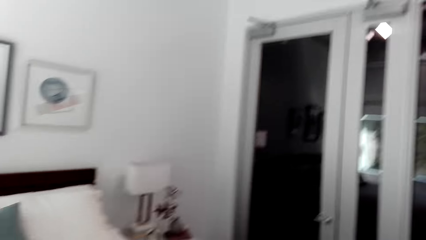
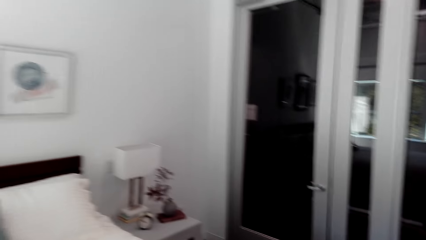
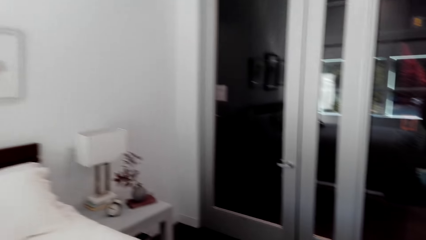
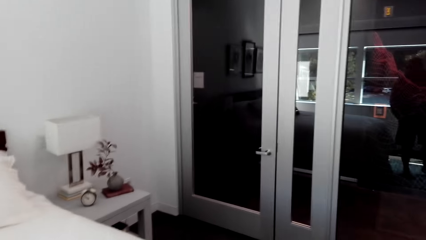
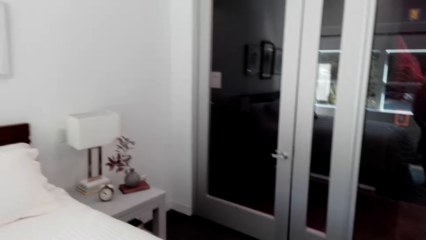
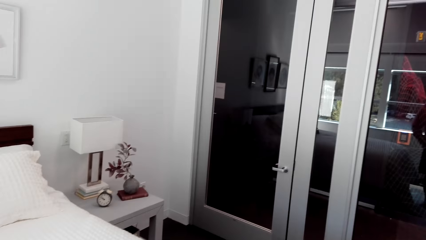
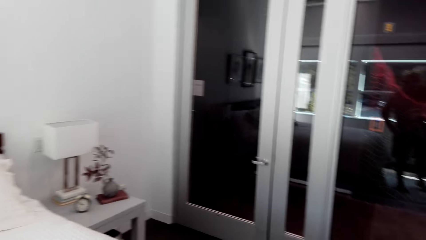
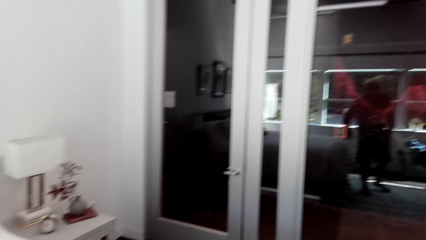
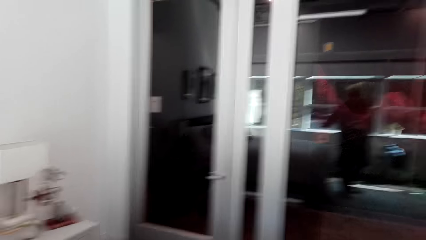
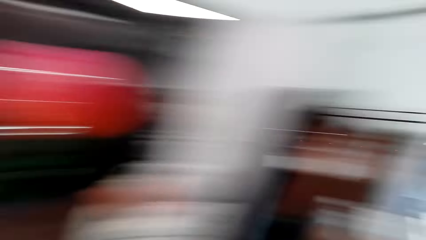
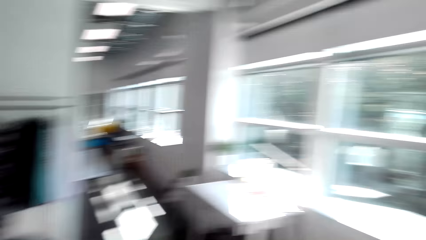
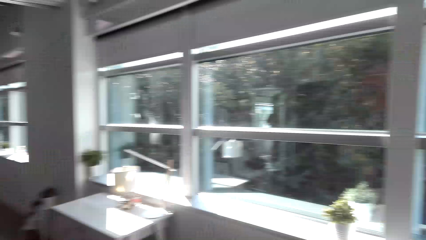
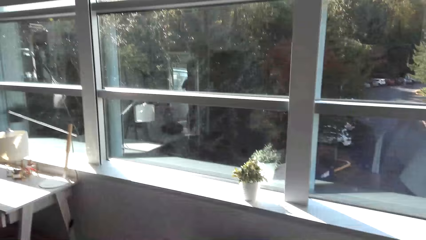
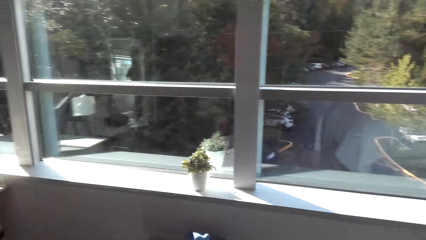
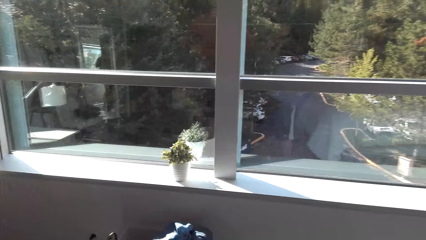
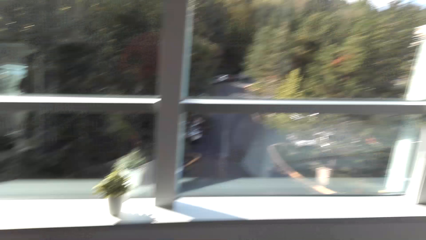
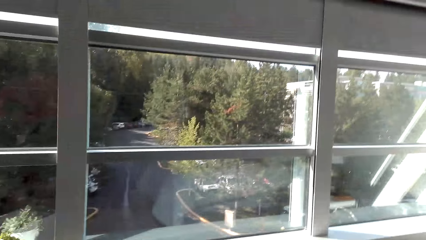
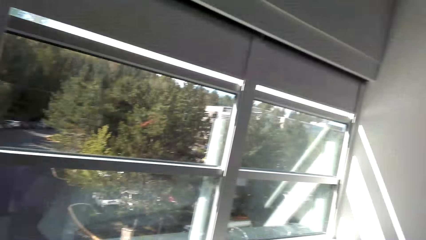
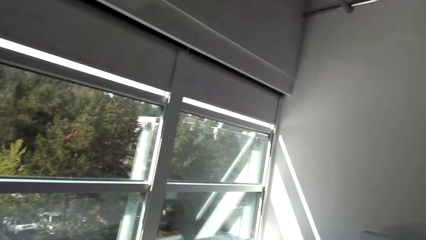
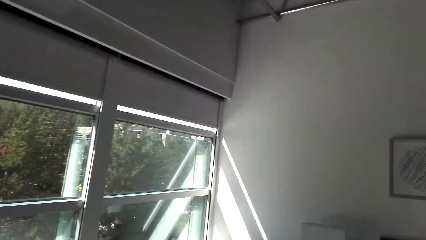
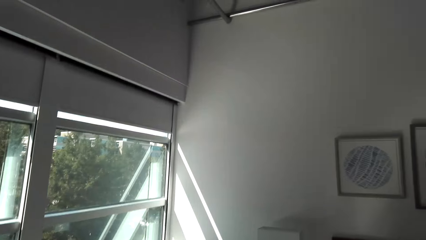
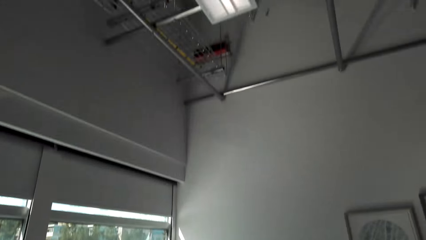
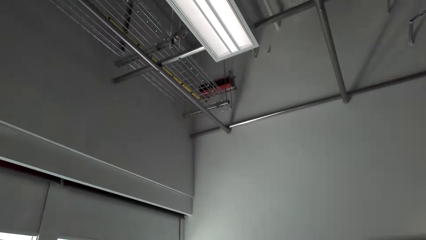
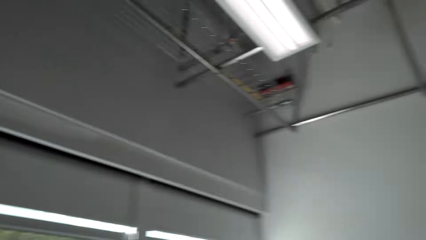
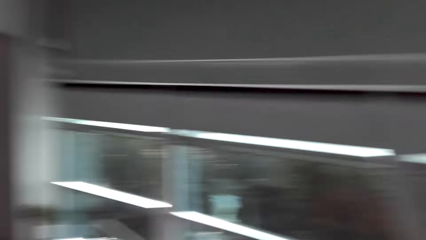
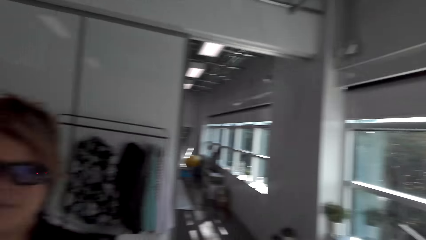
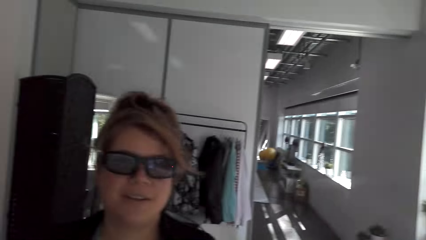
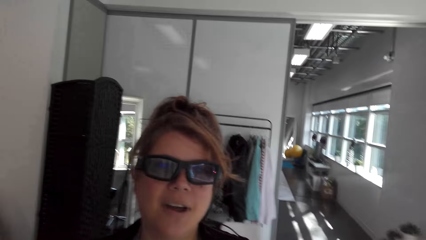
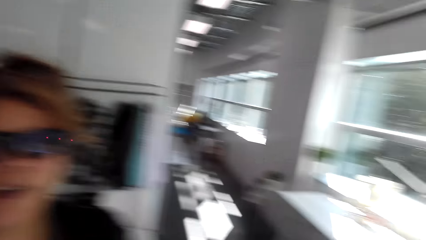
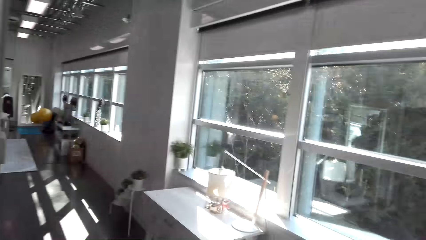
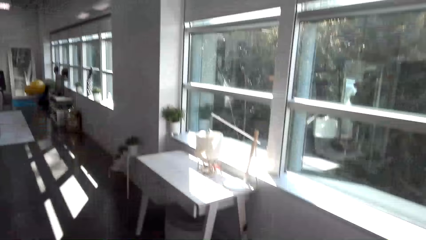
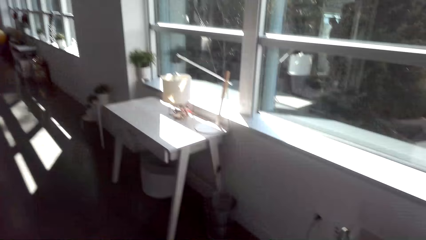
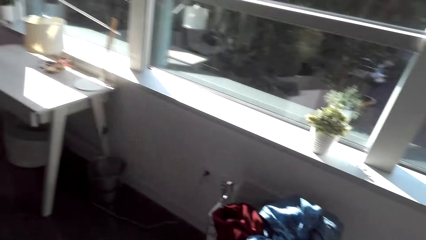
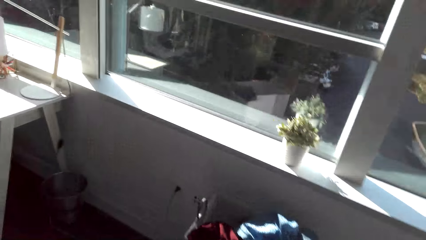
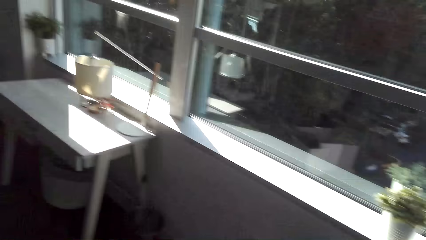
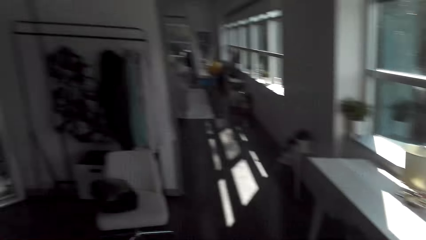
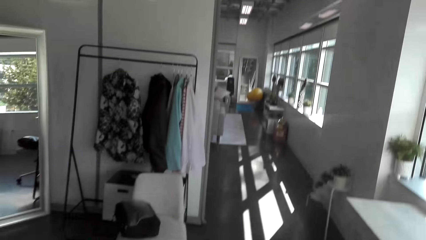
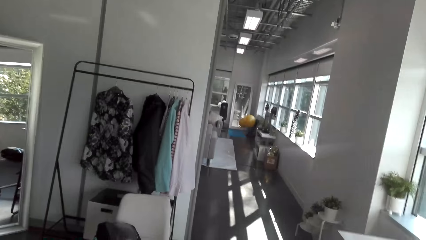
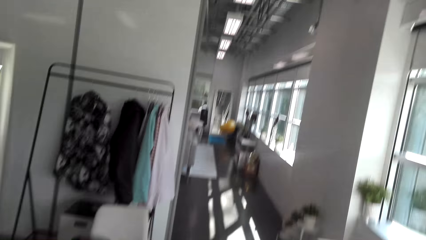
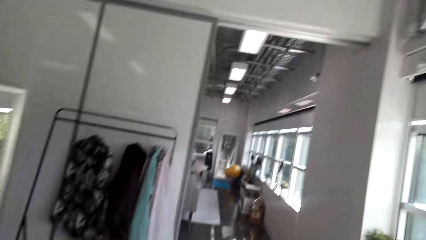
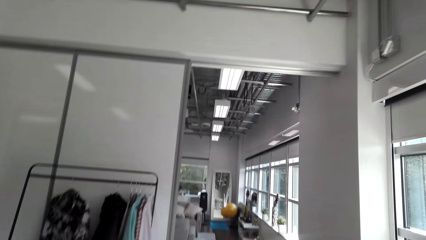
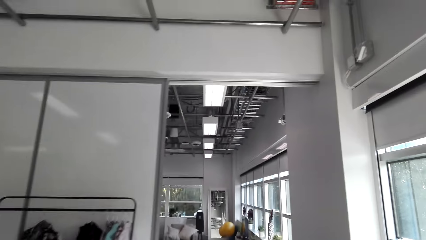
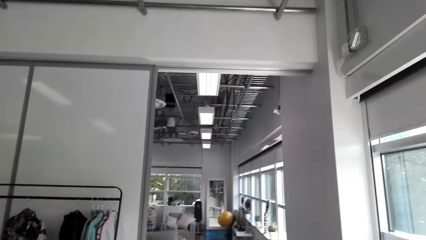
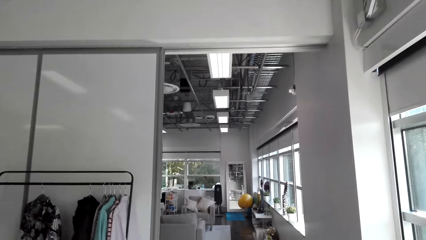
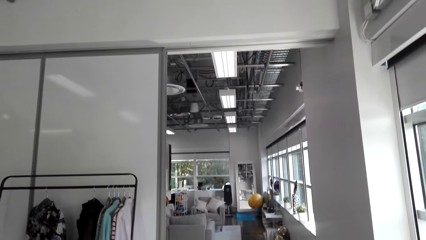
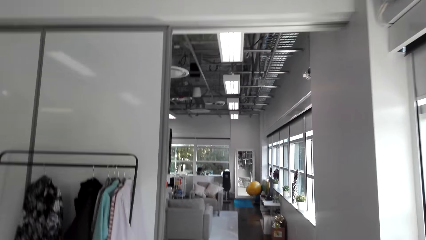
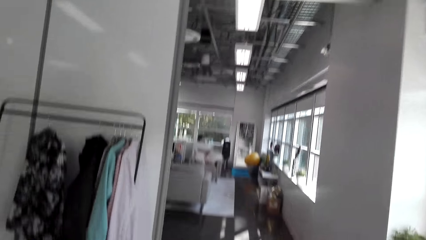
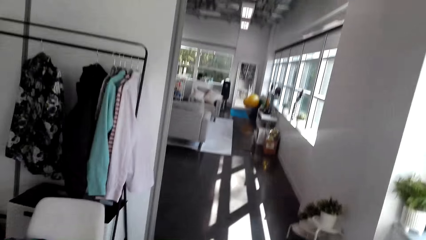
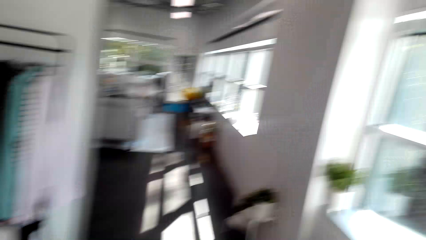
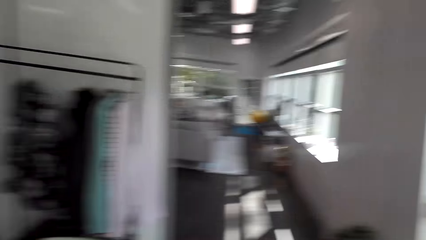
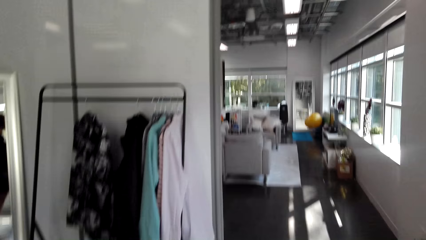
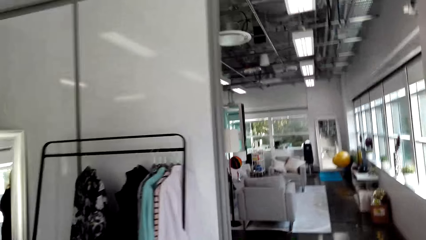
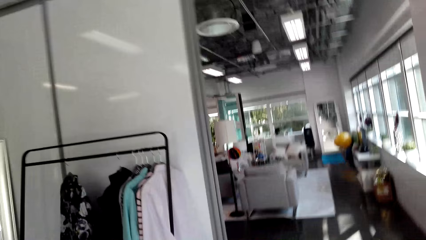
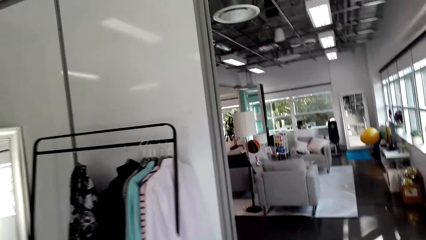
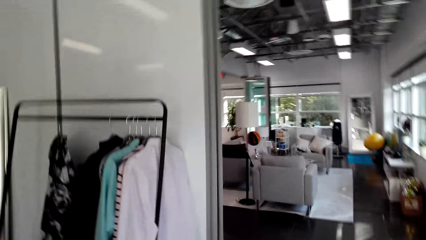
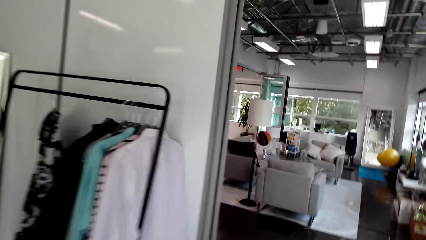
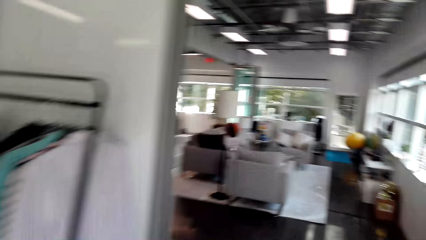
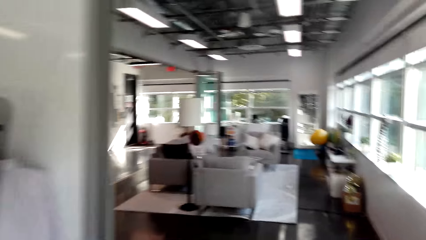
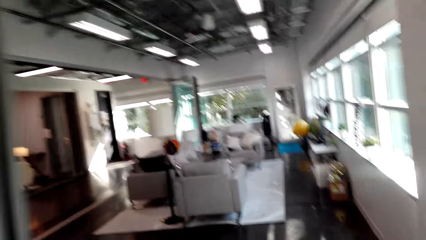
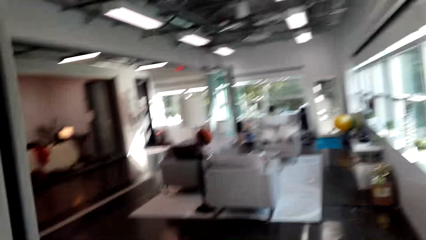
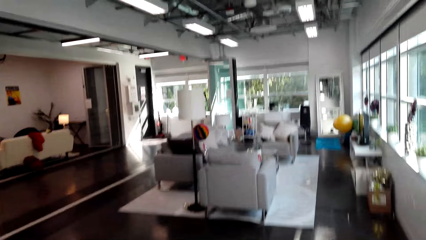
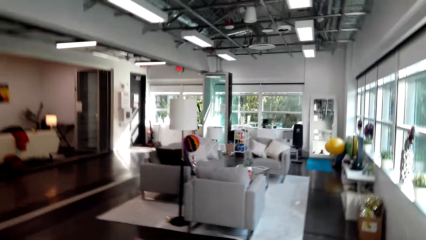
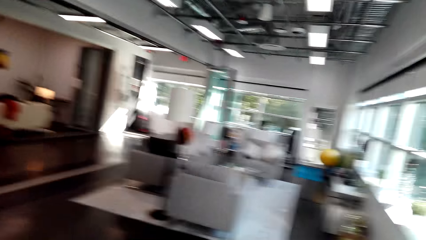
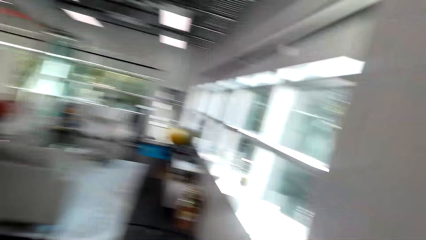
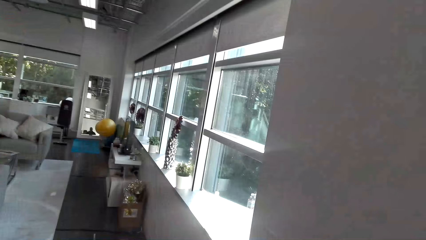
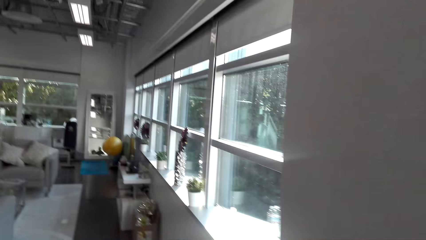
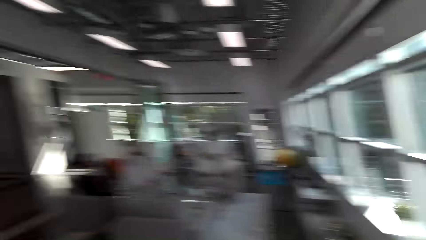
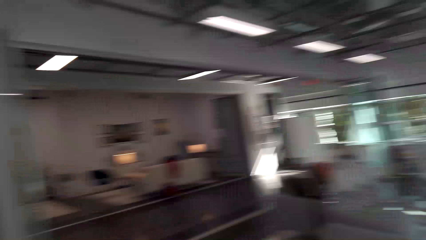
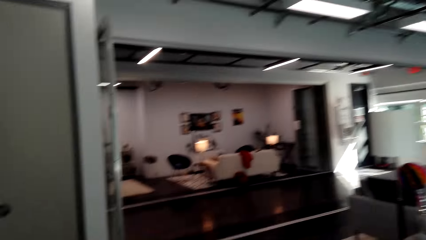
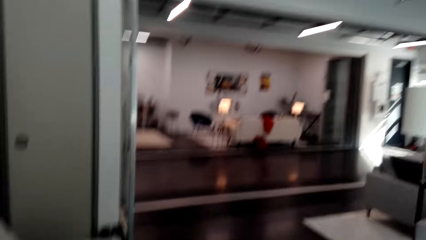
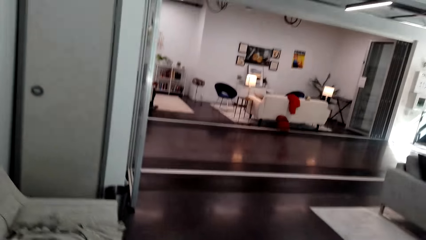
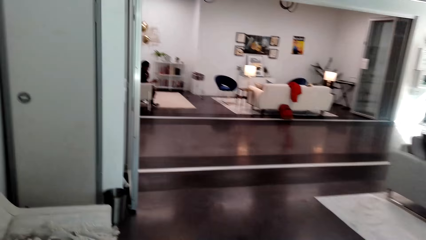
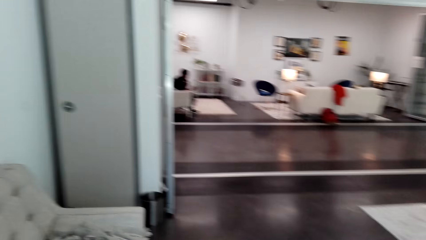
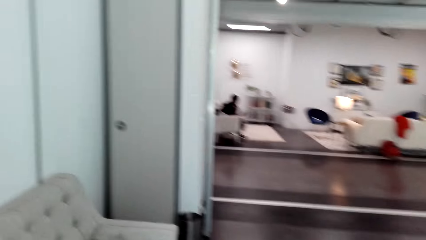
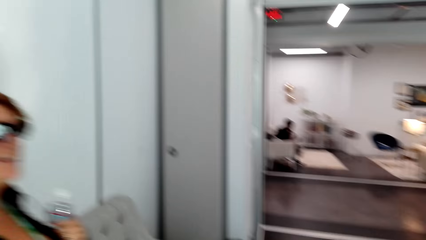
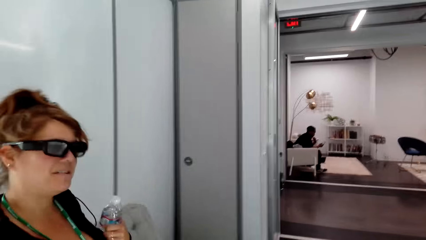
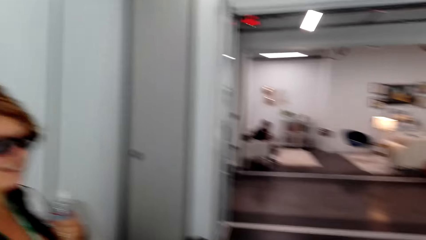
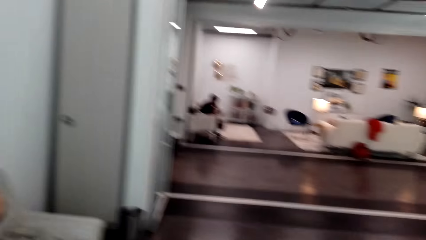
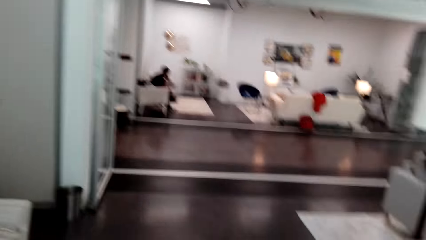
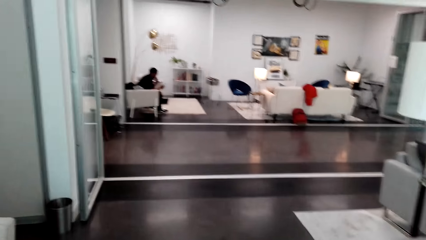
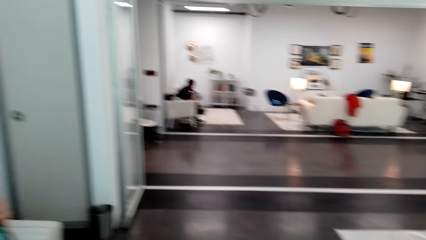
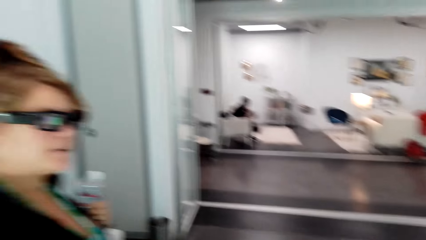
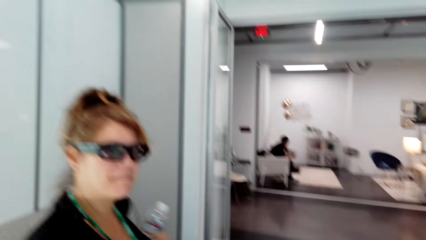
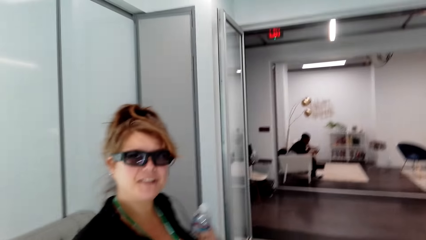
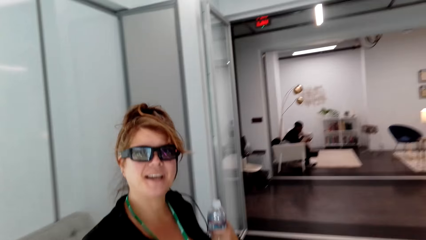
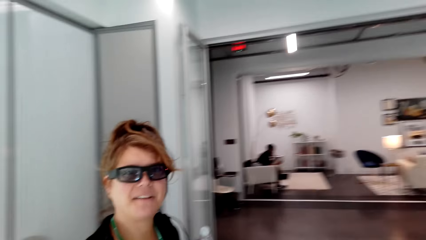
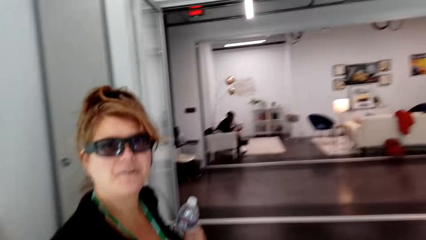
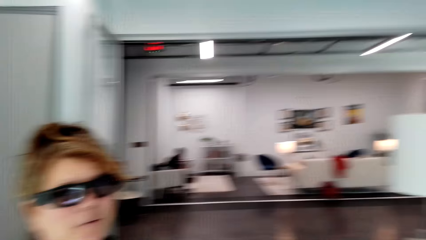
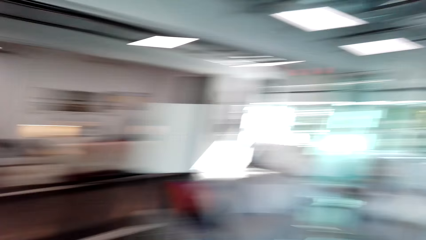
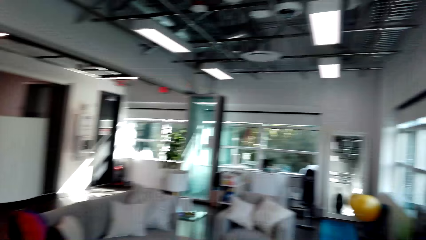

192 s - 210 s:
A person is seated on a chair. Another person walks around.
